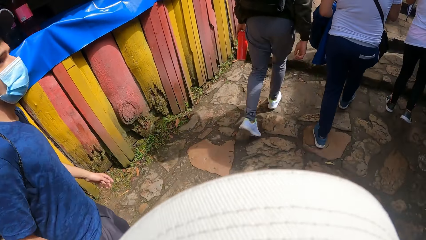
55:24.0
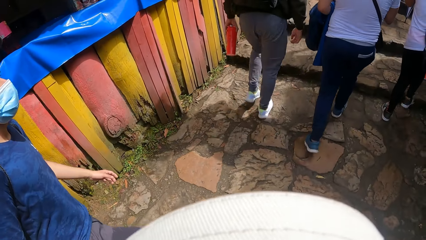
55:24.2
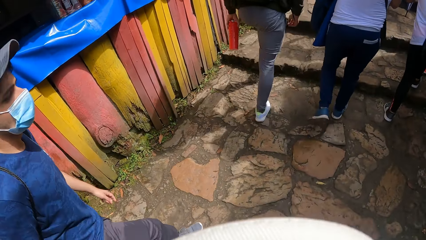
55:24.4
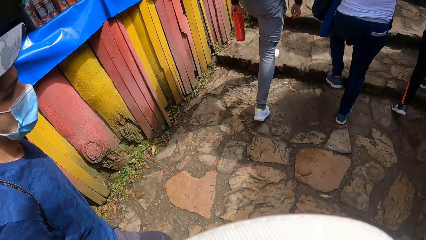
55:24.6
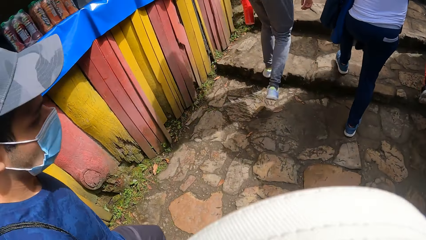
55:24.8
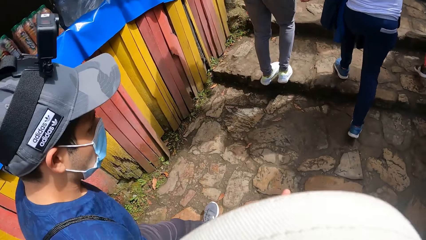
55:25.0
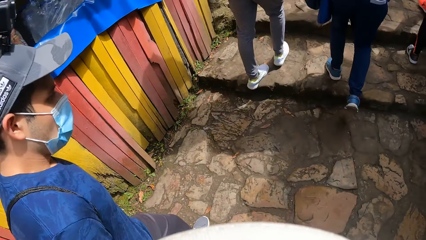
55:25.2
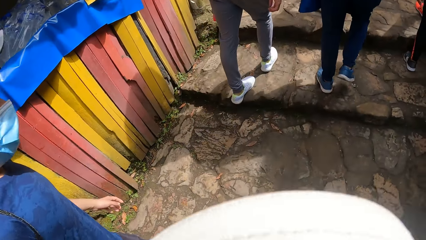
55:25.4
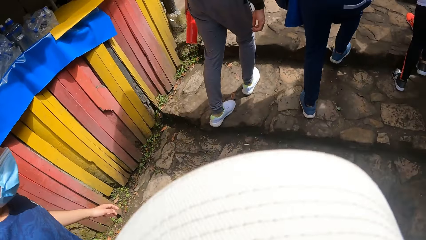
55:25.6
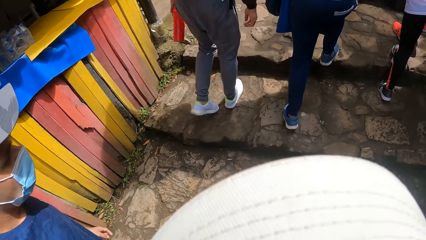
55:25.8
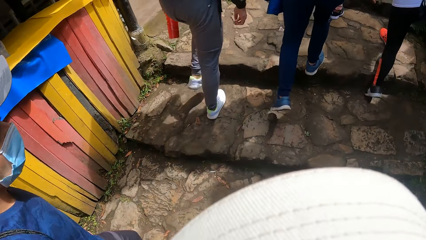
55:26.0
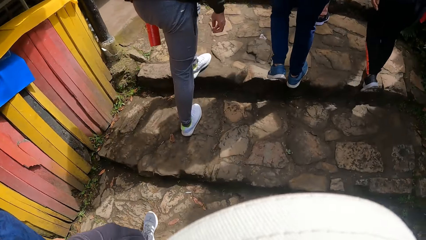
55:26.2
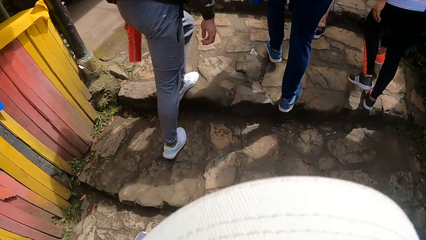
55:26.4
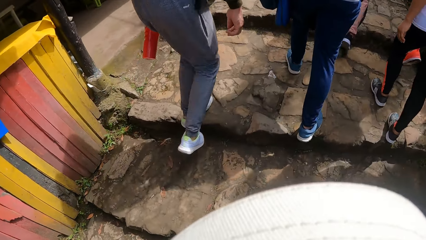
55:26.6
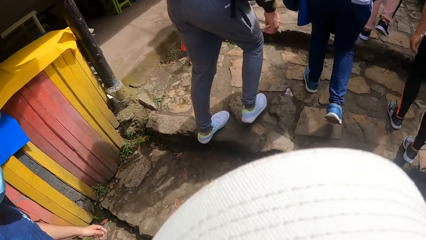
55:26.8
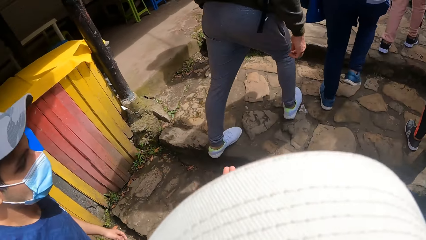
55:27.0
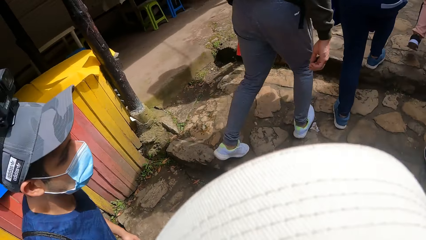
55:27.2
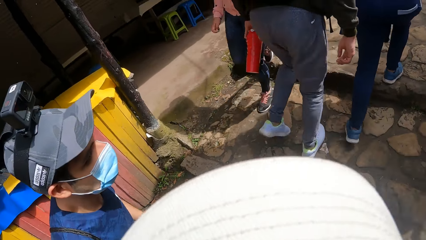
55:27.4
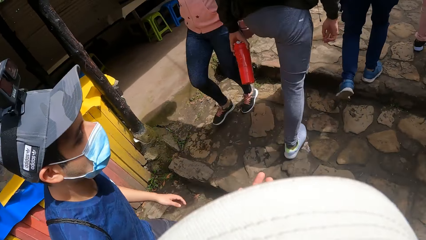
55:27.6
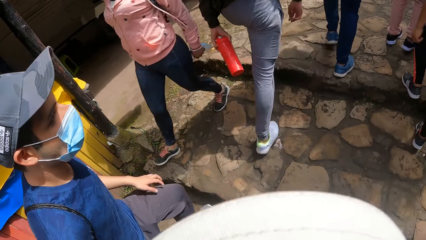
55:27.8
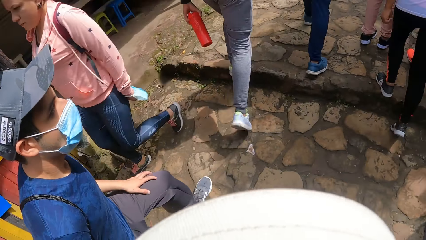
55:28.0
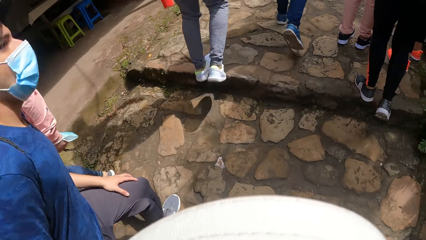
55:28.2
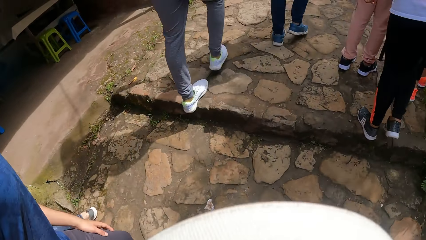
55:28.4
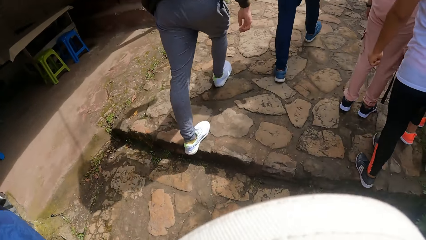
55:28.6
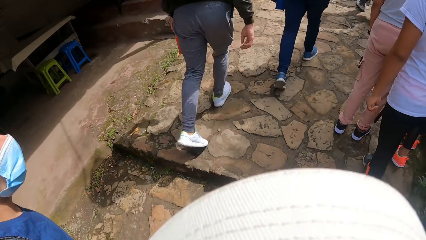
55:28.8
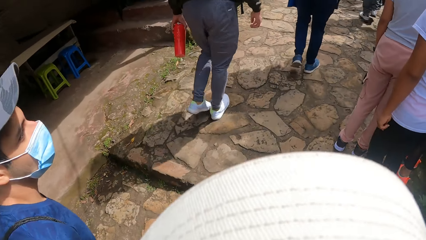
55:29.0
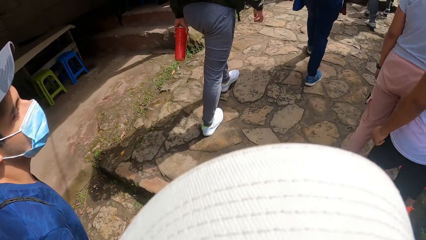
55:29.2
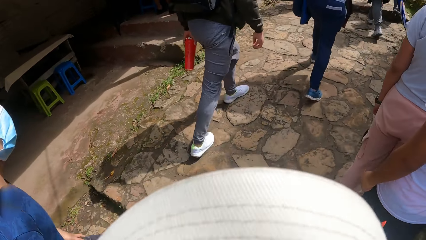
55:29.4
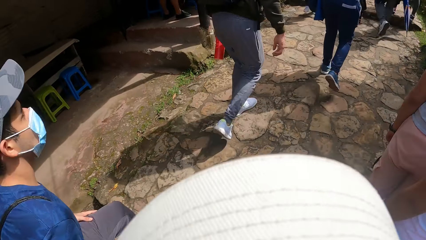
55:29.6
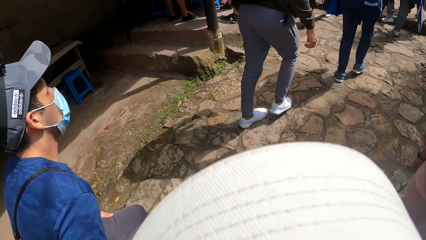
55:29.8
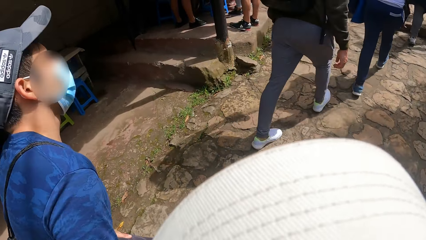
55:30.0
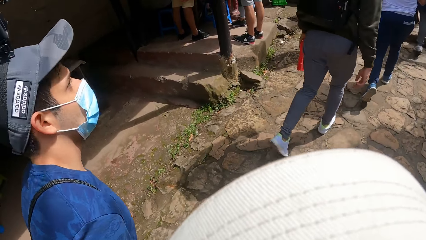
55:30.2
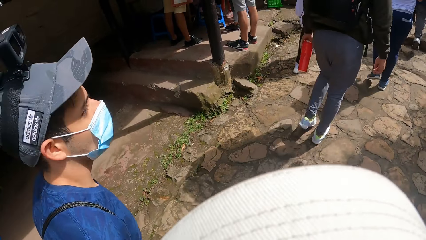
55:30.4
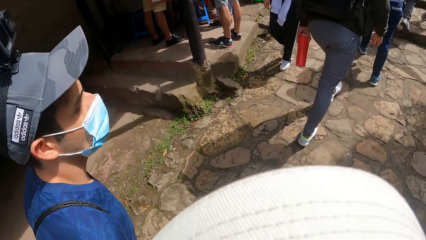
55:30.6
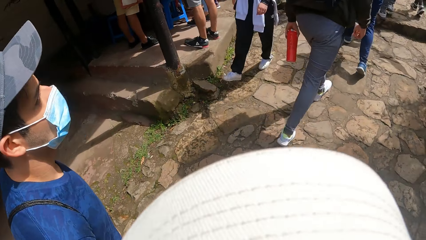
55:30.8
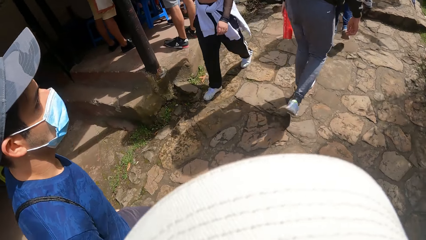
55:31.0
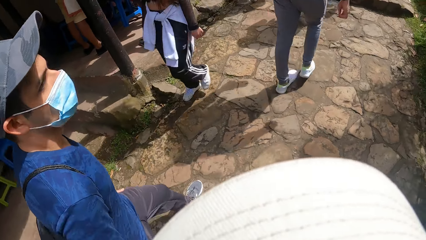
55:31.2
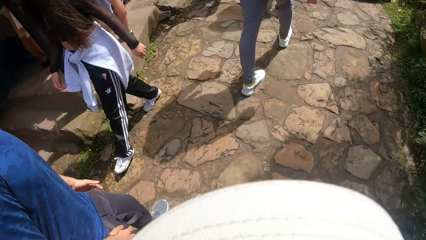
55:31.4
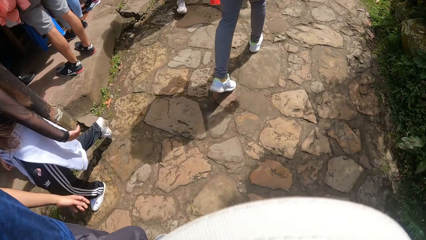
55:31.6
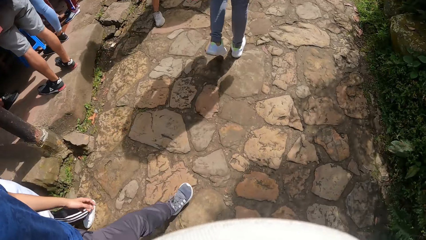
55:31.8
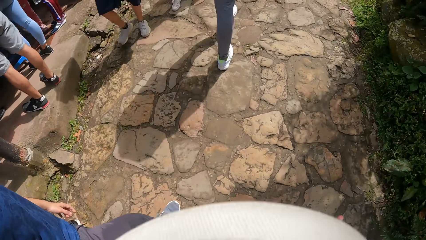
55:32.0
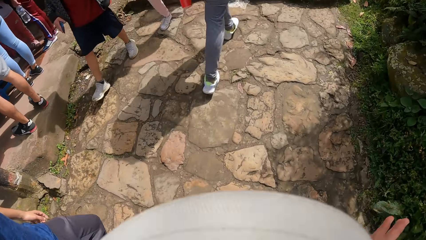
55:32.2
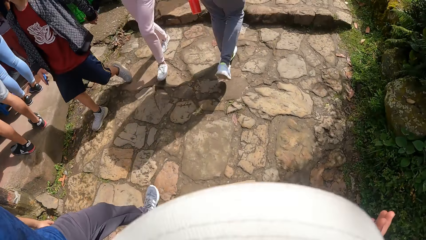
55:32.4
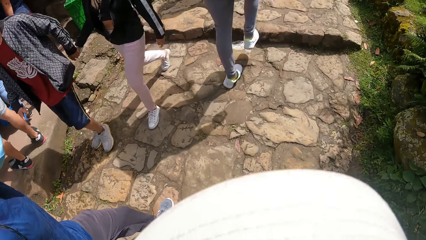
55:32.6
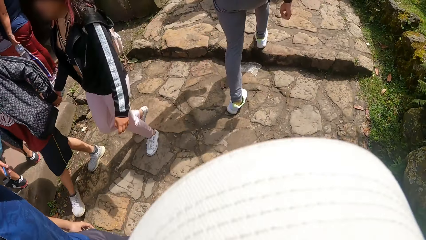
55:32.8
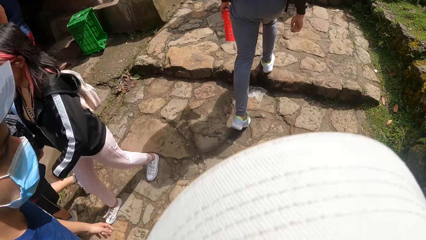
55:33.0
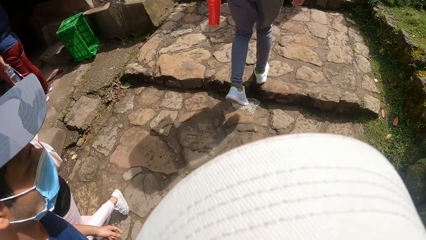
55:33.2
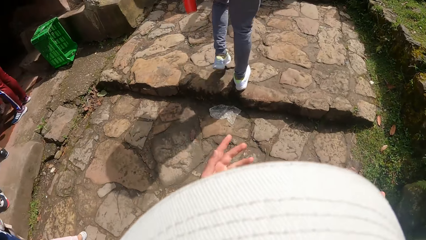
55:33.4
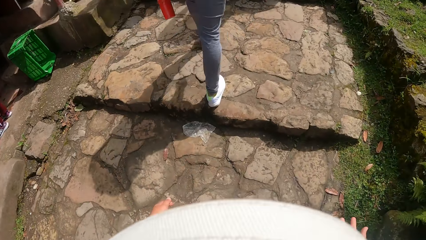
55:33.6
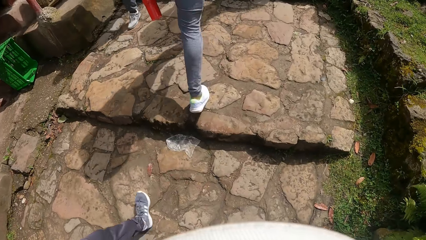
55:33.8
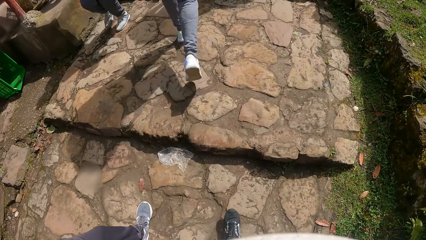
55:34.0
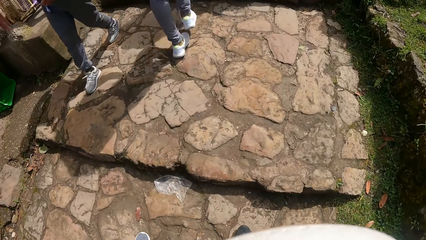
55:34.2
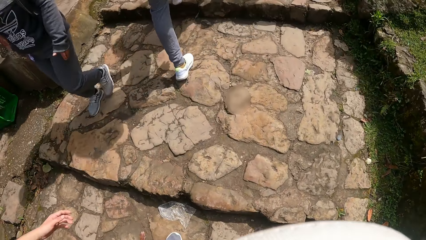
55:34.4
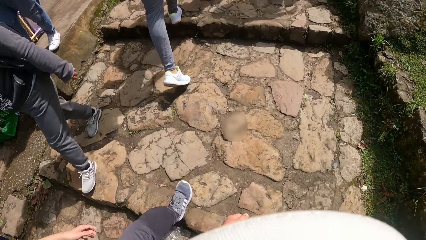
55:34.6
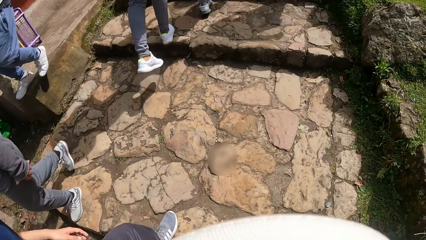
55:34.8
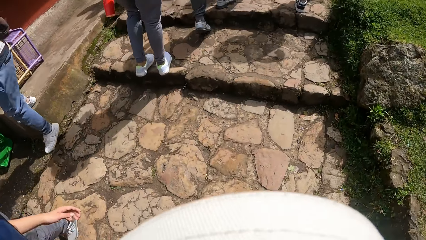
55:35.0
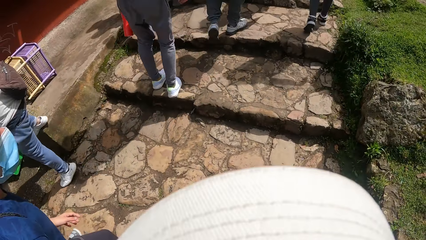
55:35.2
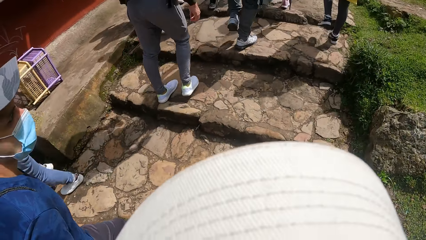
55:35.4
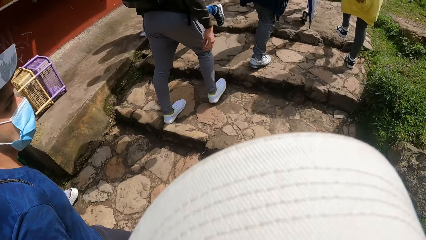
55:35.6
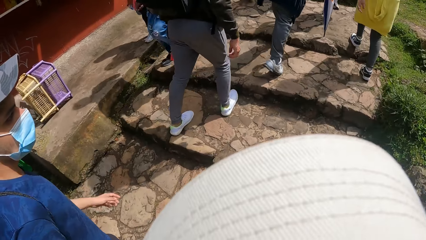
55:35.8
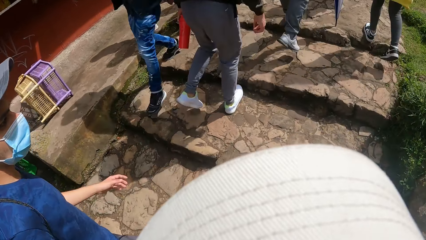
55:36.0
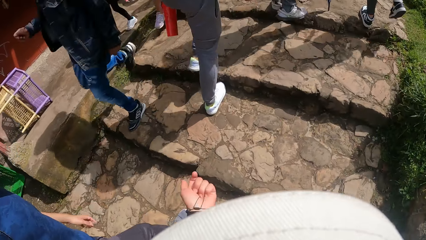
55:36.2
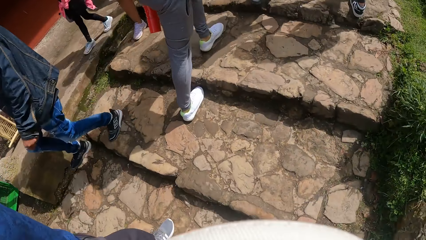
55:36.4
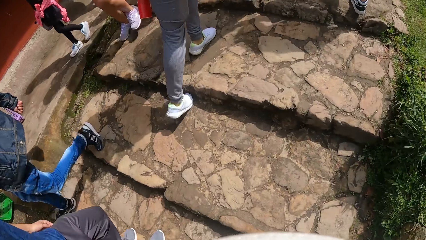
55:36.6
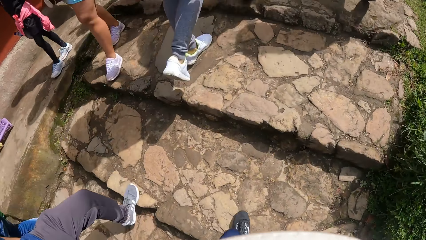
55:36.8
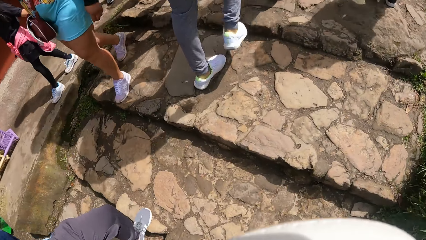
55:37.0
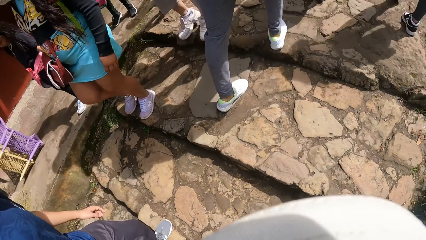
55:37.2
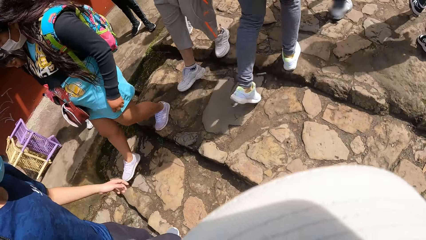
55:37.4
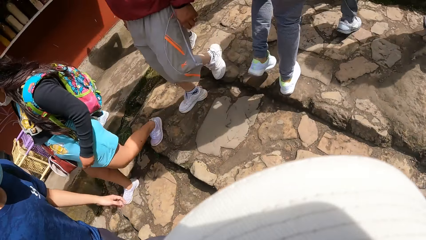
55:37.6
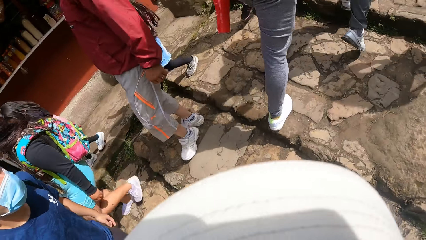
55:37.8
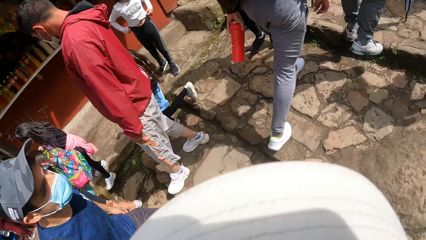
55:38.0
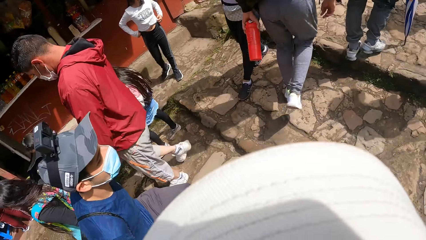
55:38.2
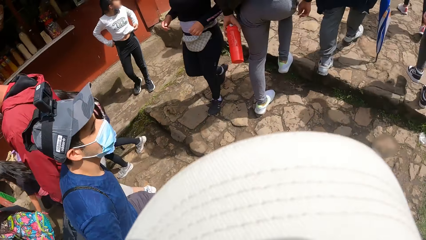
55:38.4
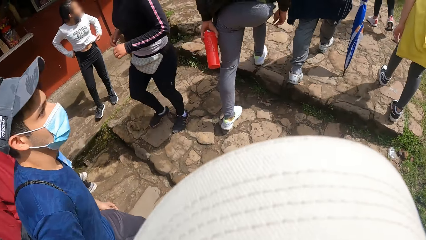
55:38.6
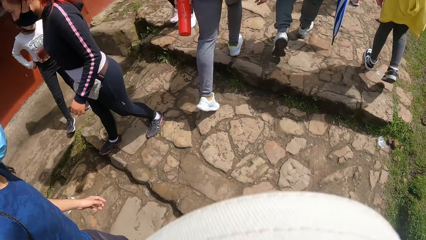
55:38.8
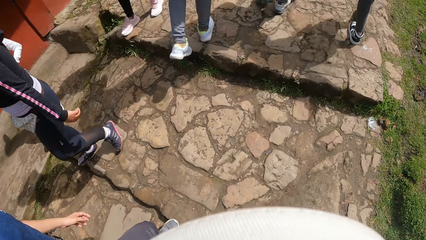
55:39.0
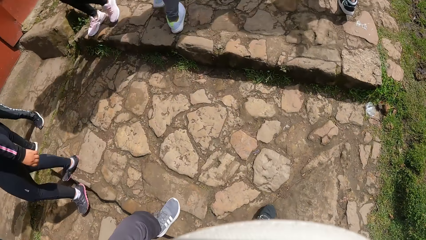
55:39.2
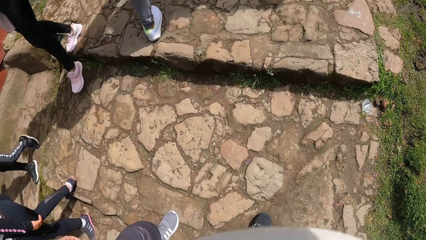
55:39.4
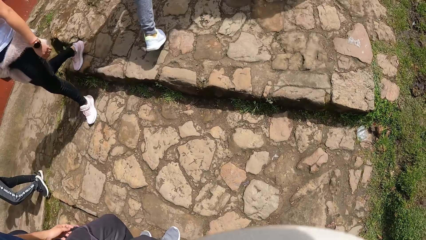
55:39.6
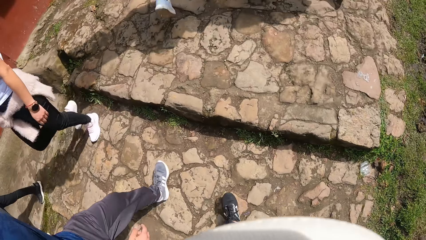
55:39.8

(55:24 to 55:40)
The camera wearer and the man walk up stairs on the road. They walk up stairs on the road again.
